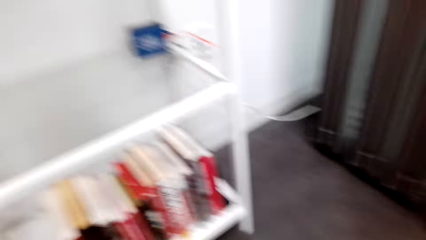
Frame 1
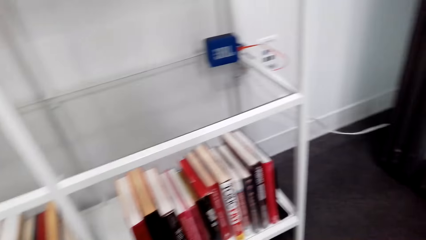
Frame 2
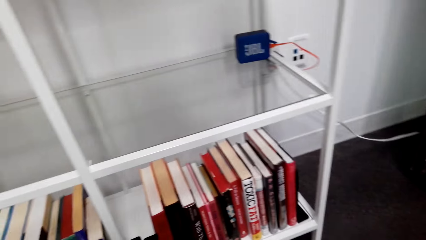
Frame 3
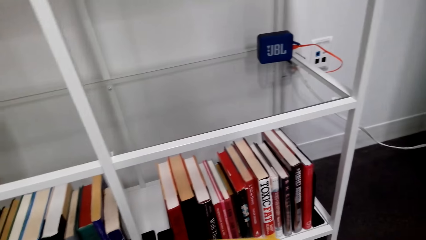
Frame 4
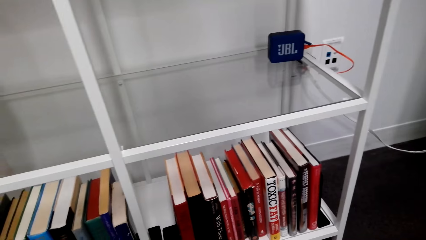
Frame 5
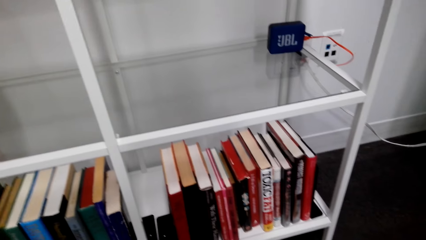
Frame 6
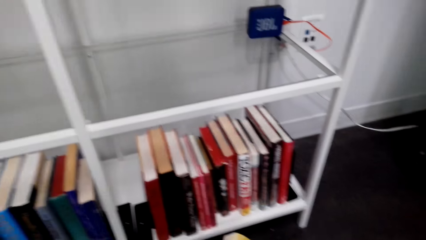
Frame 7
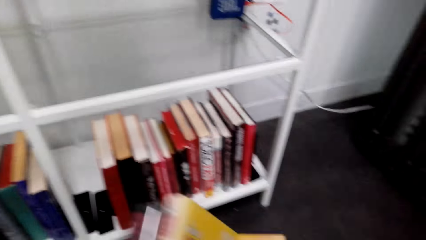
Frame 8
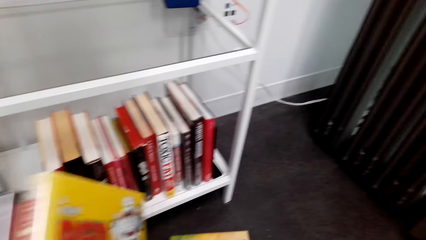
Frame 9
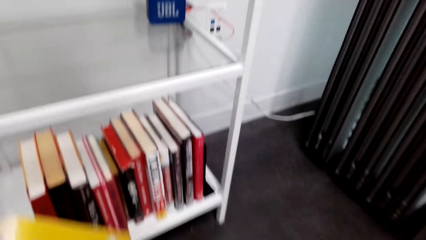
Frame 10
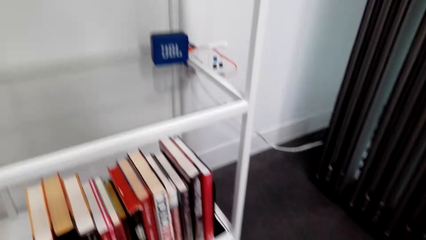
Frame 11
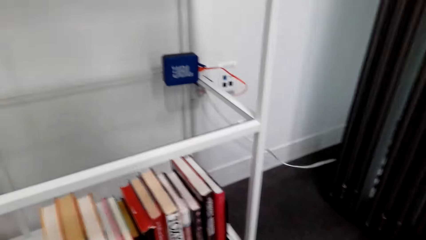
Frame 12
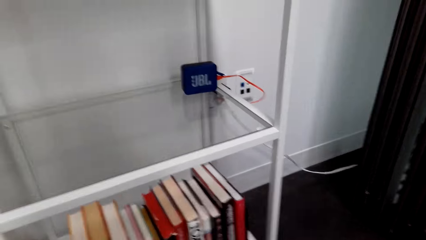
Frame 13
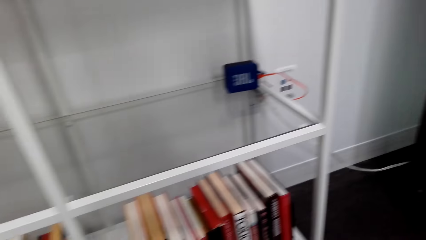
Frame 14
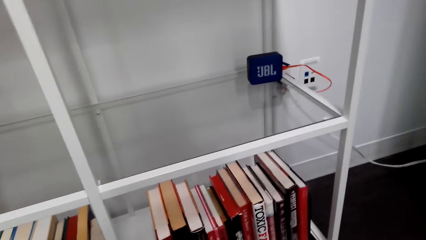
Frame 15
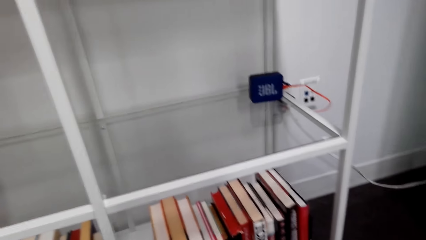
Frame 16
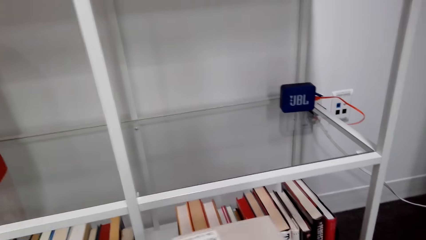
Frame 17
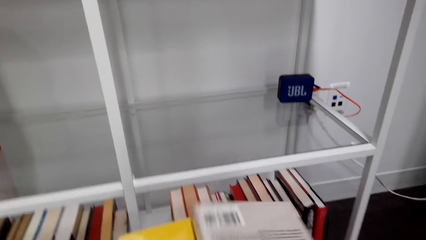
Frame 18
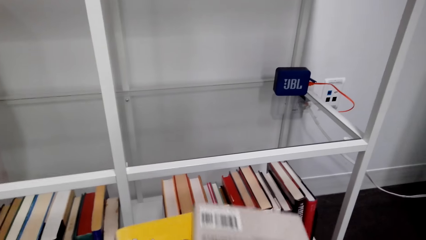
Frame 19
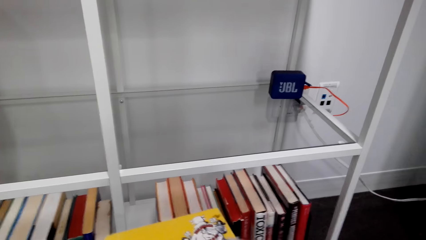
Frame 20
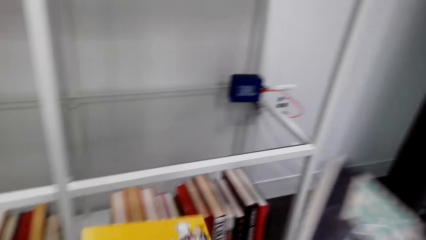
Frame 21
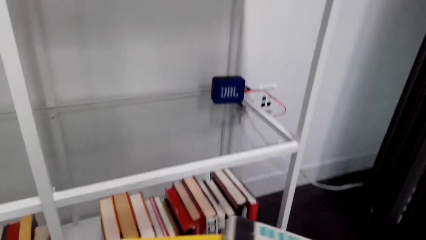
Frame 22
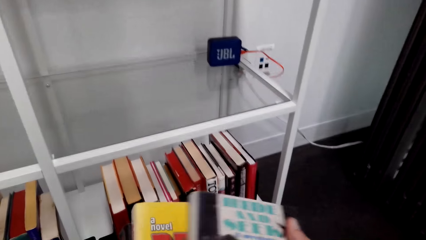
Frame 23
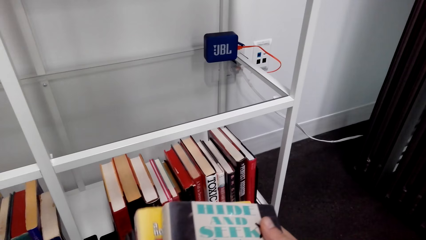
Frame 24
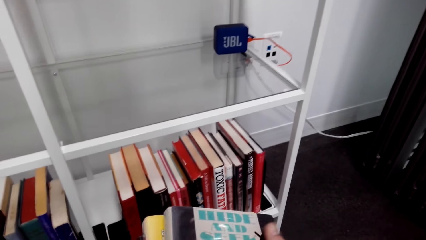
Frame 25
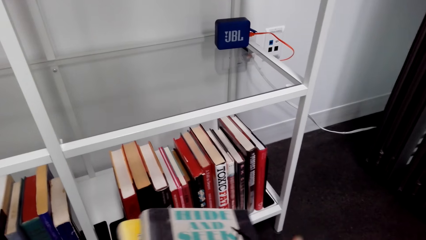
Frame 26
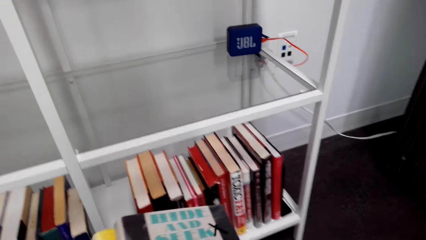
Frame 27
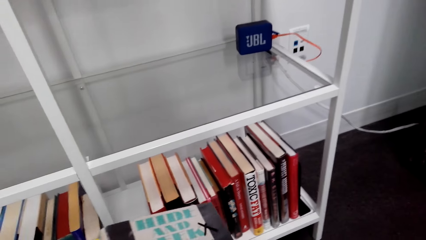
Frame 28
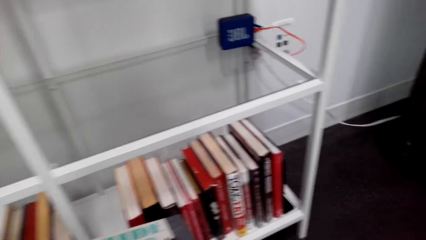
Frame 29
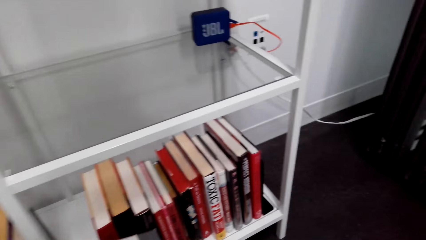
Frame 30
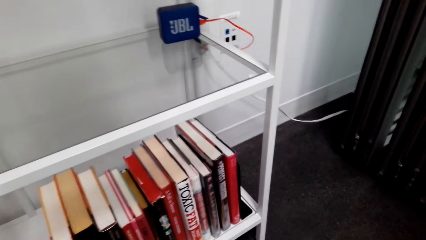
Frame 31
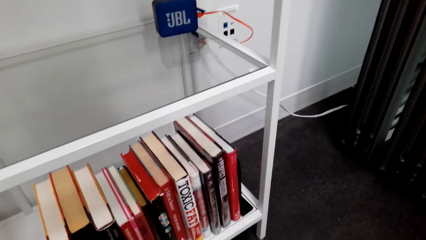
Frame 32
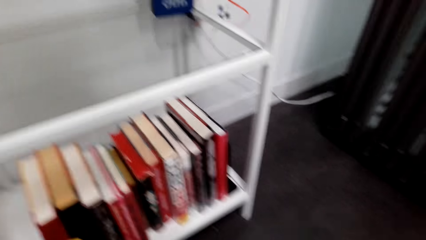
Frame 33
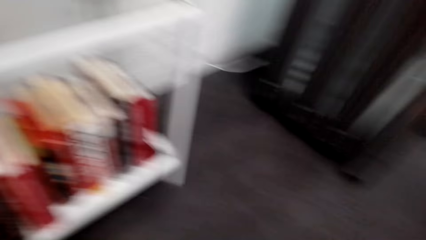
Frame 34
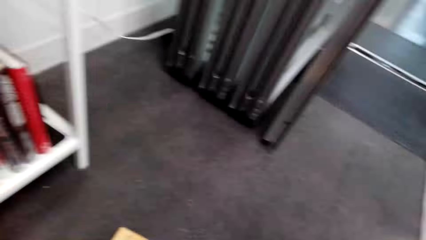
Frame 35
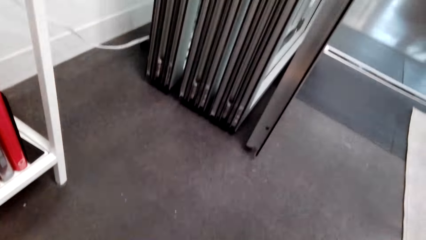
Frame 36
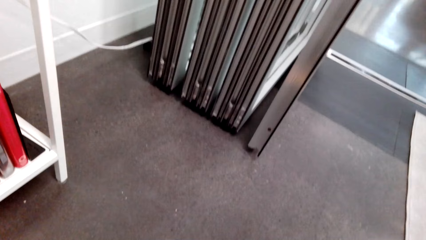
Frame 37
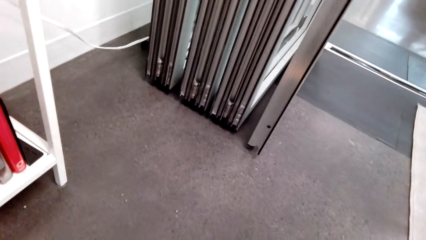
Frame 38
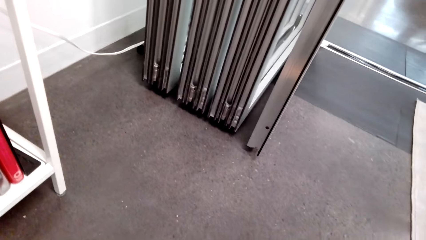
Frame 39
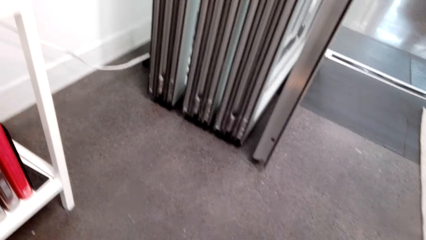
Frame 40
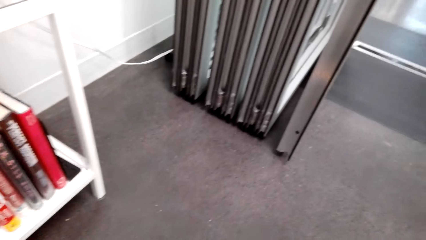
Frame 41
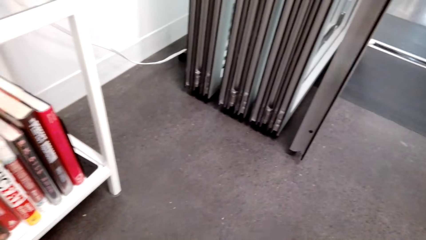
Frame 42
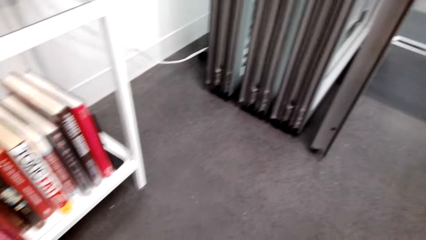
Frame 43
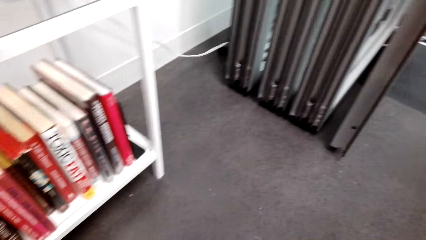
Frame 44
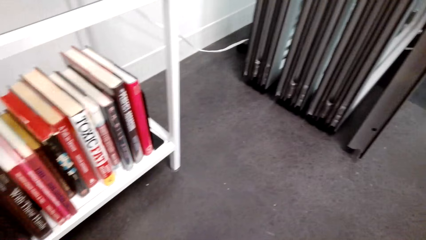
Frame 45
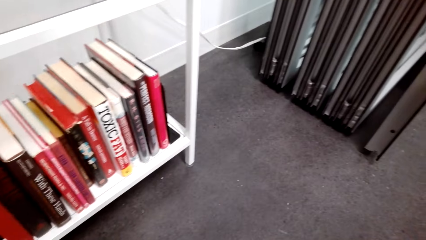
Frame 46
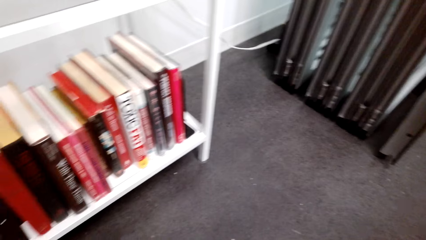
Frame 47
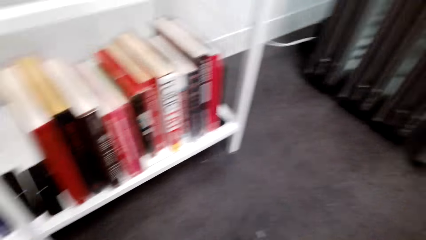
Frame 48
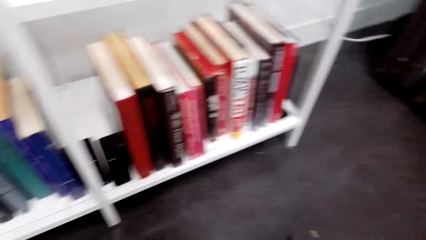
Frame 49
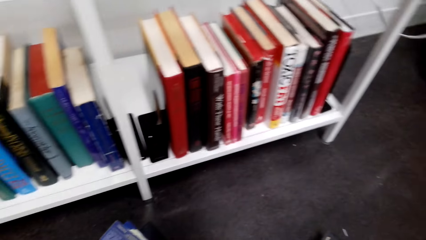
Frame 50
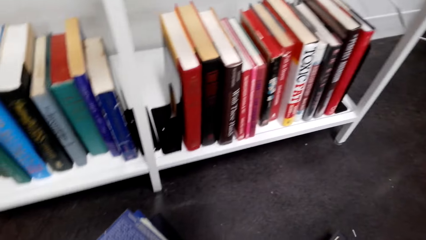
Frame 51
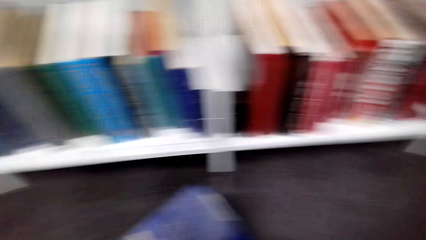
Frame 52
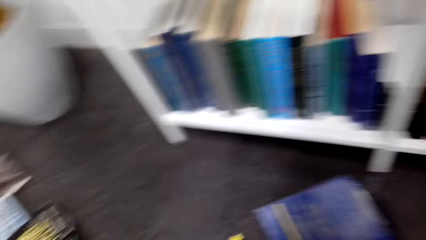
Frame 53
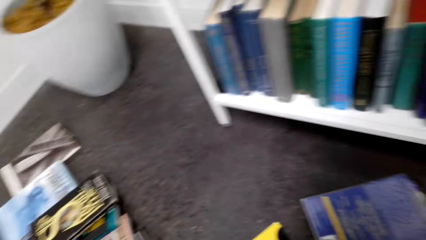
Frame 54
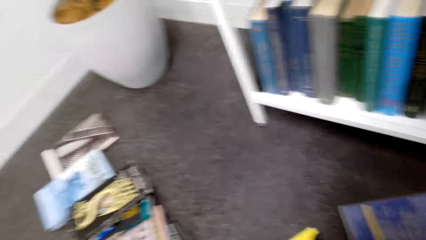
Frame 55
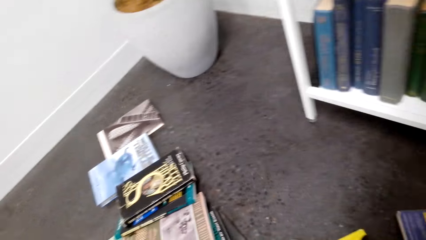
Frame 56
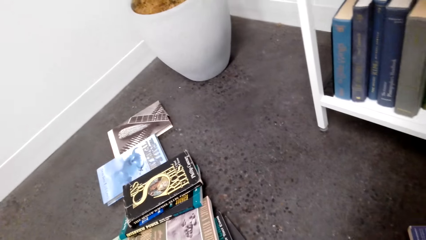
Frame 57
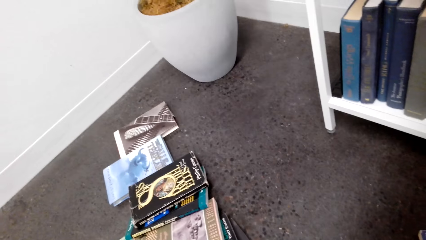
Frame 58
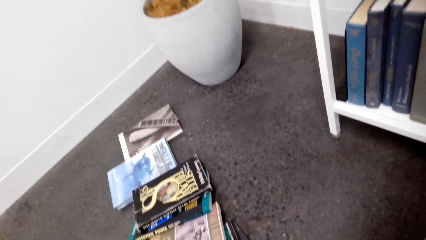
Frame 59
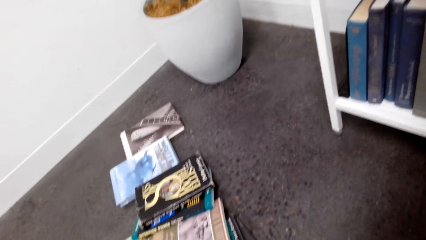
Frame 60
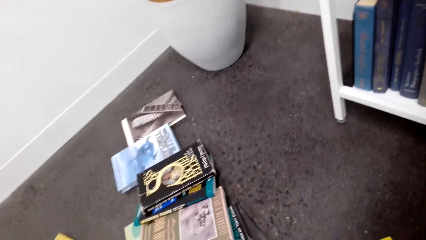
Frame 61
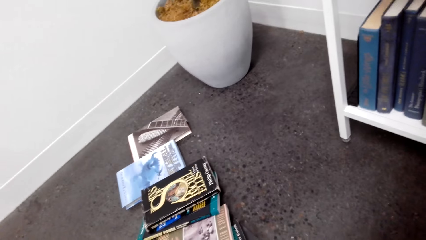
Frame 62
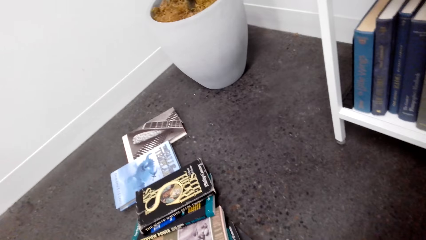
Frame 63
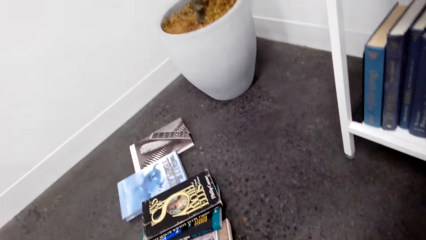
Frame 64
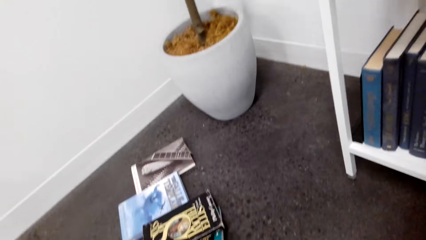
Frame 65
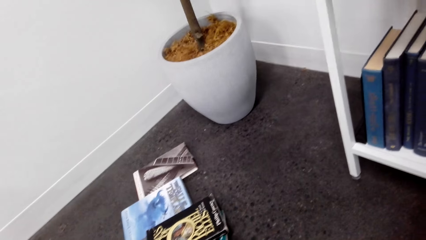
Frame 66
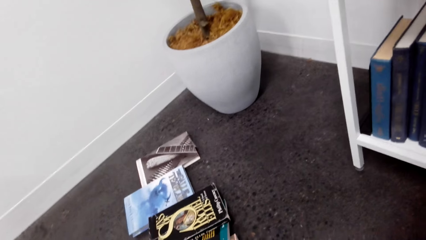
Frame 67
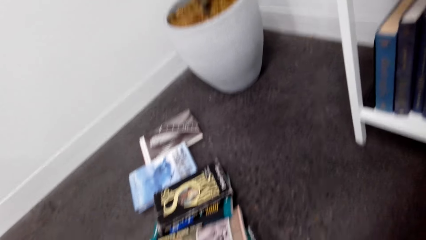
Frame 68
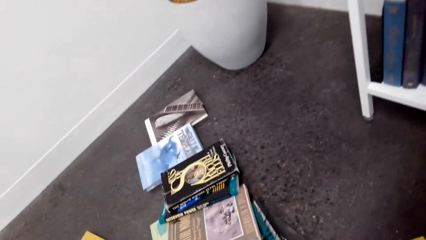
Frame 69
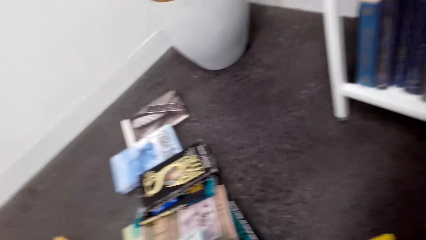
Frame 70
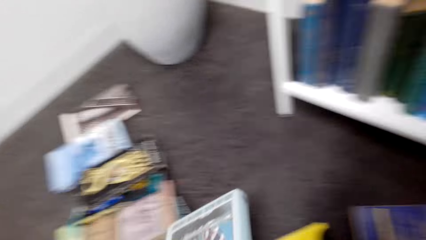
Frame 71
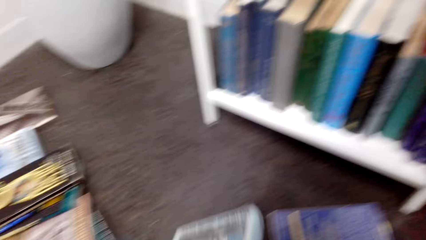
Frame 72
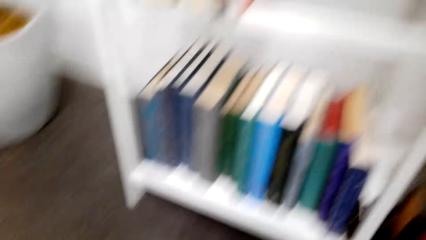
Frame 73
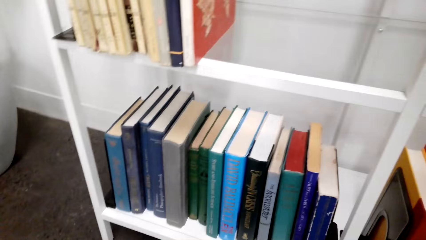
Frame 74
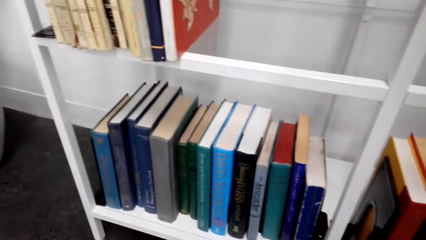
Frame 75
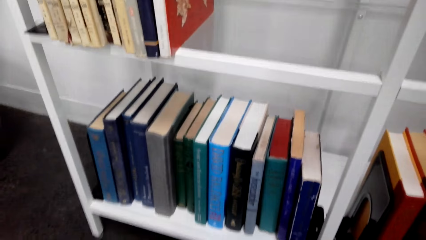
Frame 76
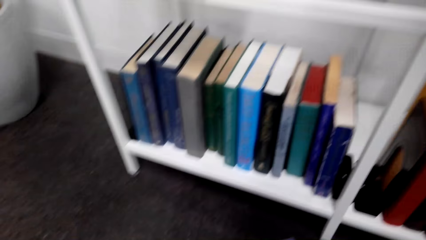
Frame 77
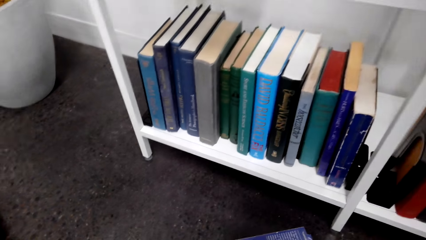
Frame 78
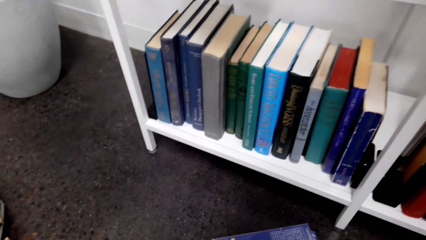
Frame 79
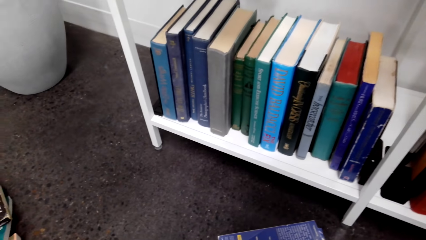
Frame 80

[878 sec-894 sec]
The camera wearer piles books. They look around the house floor. They pile books.
